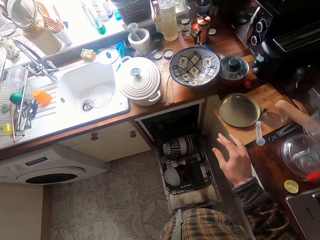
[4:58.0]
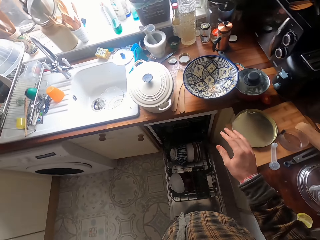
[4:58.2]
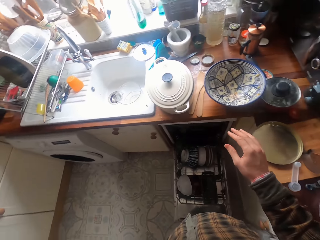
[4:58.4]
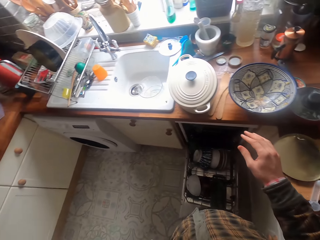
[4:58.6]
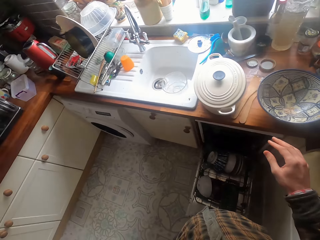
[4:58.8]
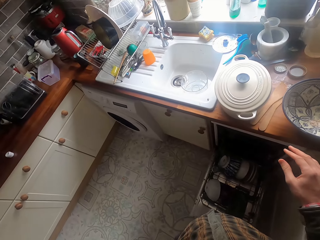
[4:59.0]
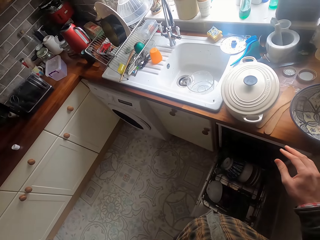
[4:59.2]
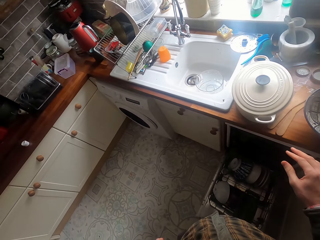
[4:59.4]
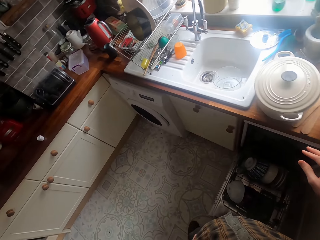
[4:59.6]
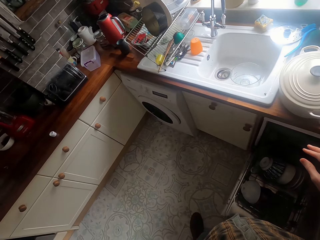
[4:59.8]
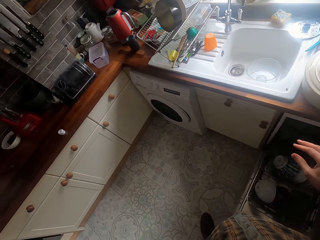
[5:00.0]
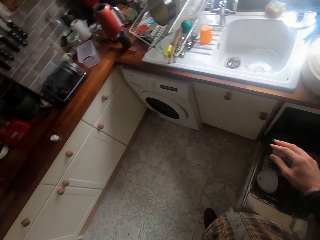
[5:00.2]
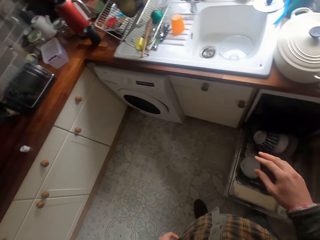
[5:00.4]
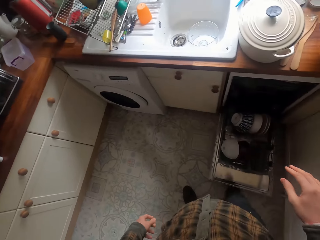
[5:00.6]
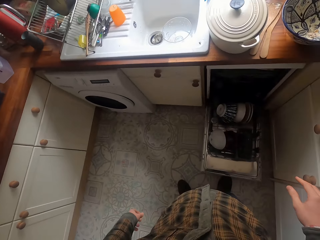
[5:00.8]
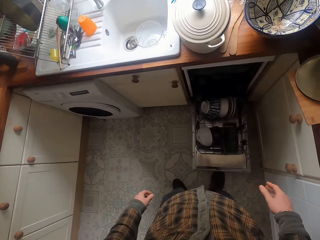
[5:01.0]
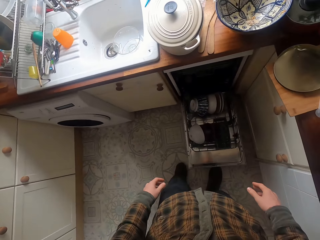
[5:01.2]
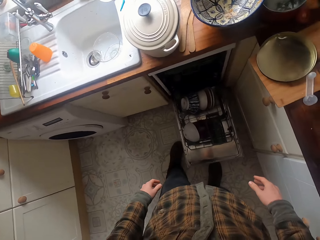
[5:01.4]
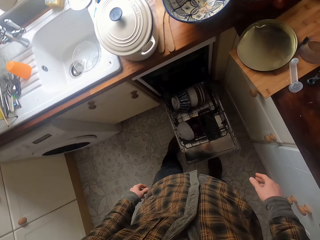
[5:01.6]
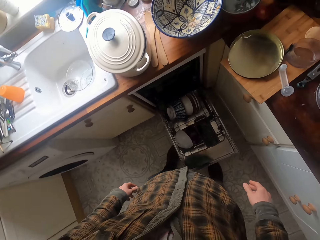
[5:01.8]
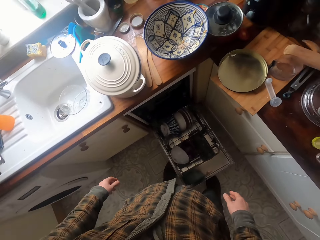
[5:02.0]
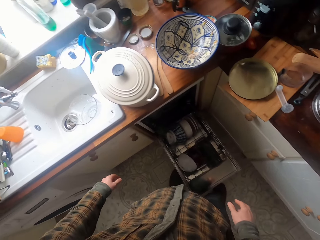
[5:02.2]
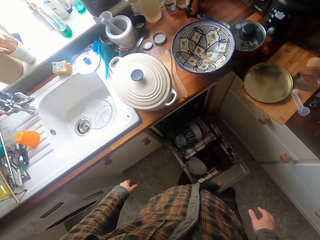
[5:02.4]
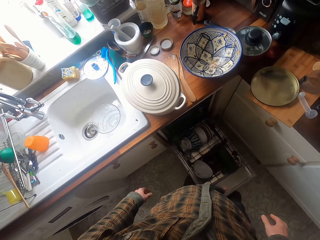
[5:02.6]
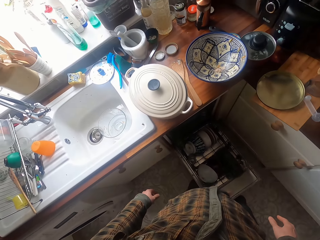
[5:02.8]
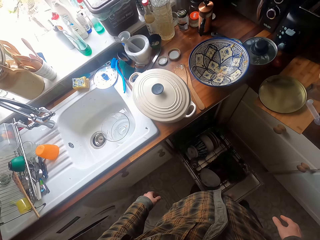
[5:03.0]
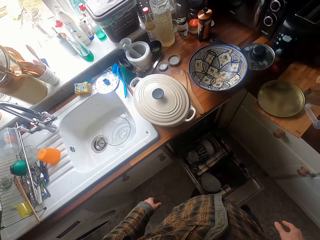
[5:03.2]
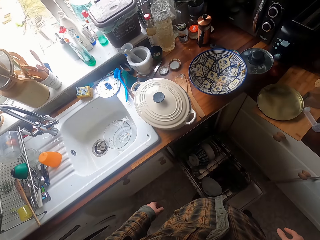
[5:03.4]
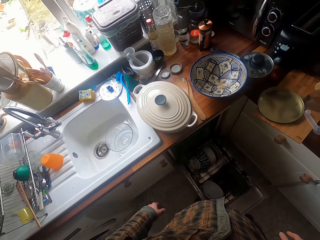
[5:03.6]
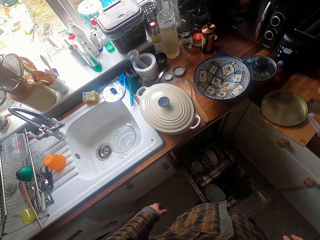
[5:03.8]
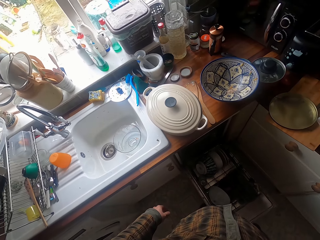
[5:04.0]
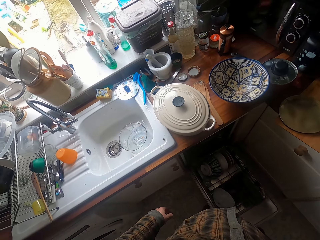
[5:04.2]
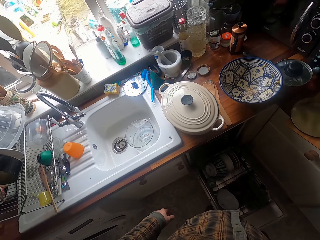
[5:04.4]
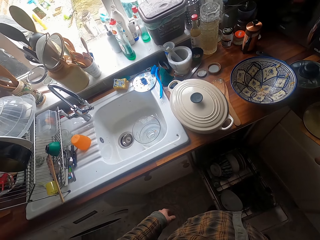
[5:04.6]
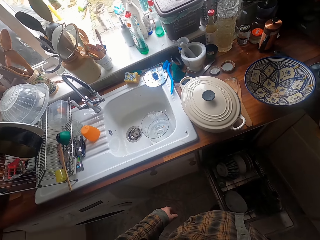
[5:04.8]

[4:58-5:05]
The camera wearer looks around.
